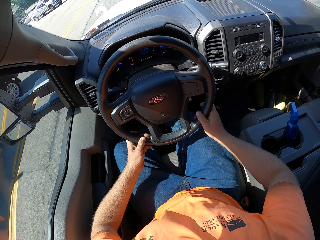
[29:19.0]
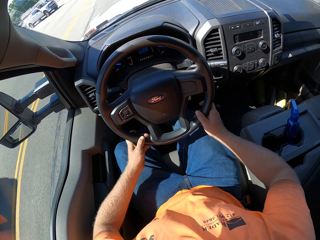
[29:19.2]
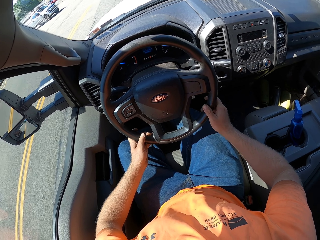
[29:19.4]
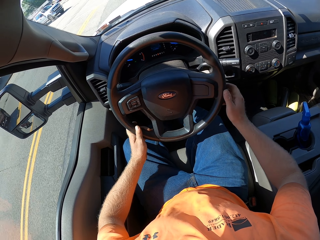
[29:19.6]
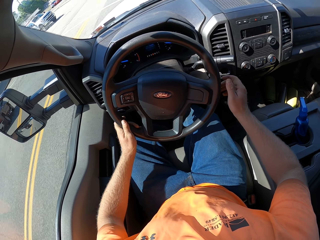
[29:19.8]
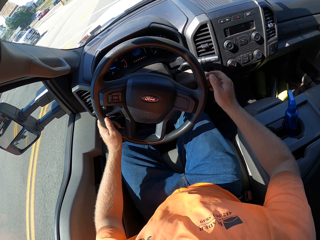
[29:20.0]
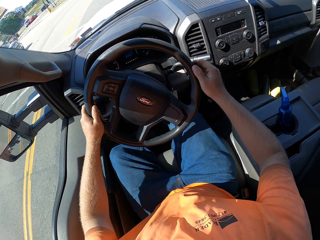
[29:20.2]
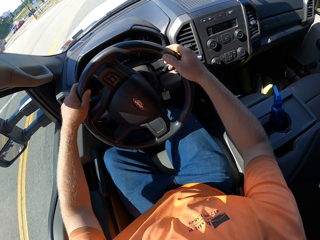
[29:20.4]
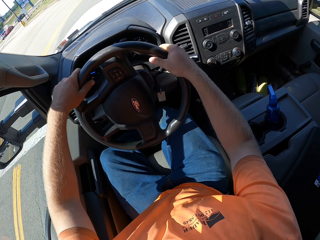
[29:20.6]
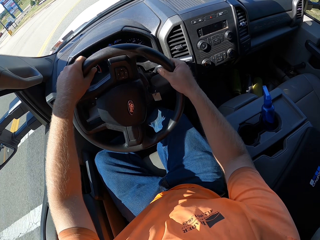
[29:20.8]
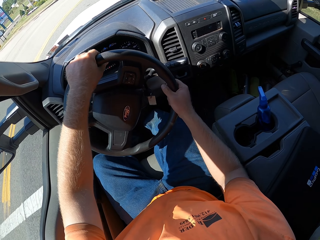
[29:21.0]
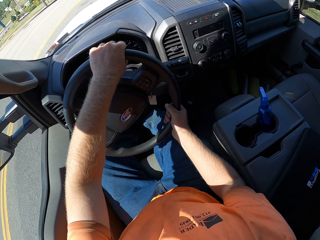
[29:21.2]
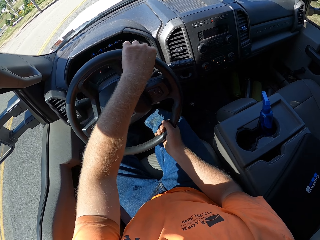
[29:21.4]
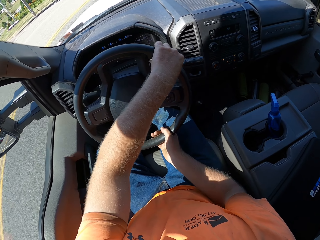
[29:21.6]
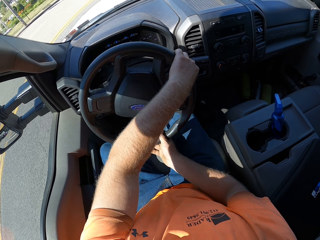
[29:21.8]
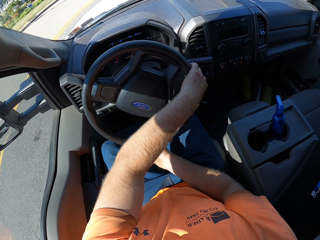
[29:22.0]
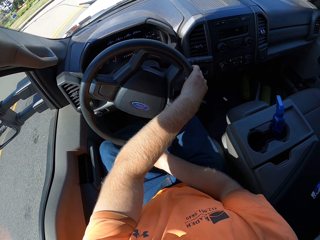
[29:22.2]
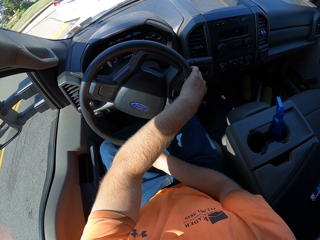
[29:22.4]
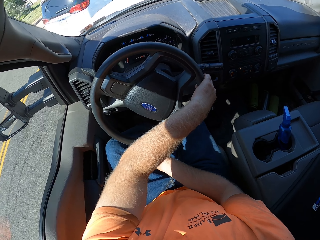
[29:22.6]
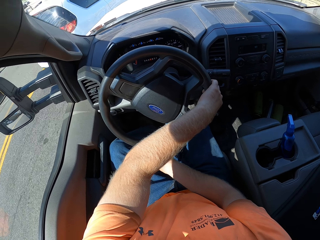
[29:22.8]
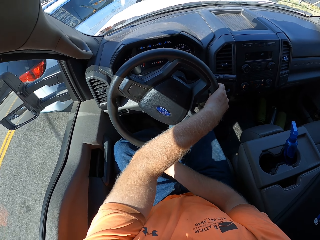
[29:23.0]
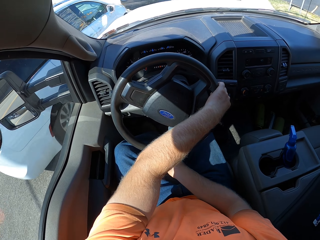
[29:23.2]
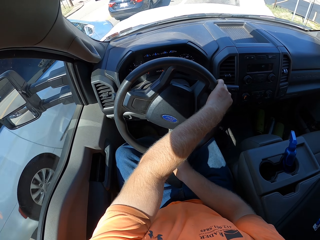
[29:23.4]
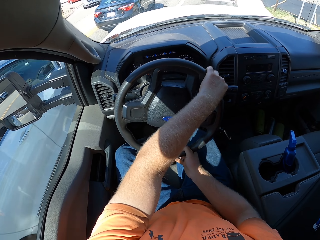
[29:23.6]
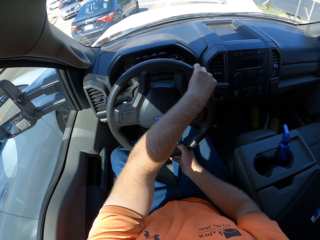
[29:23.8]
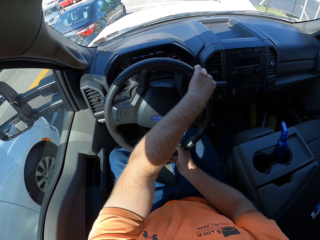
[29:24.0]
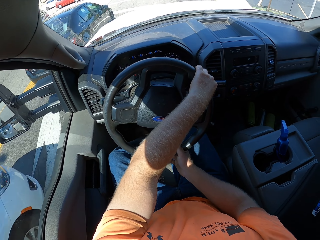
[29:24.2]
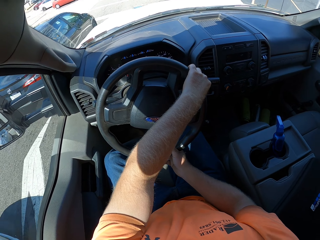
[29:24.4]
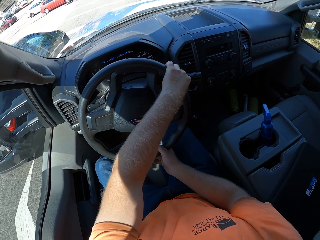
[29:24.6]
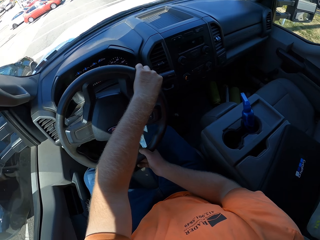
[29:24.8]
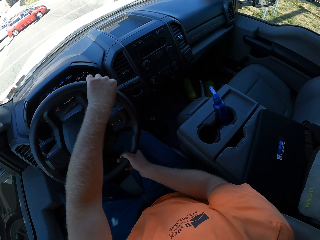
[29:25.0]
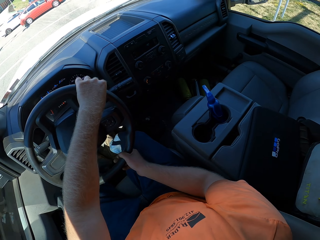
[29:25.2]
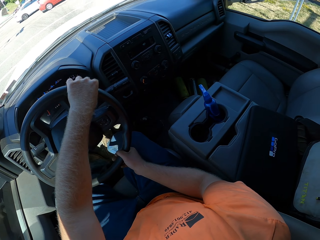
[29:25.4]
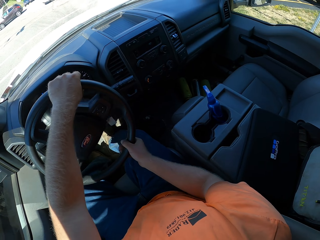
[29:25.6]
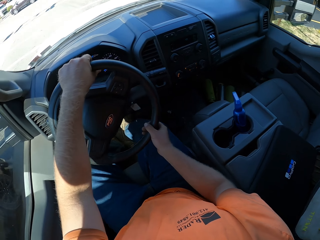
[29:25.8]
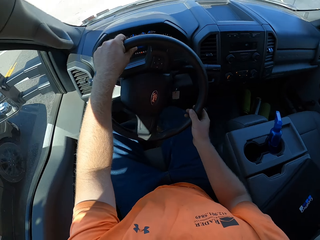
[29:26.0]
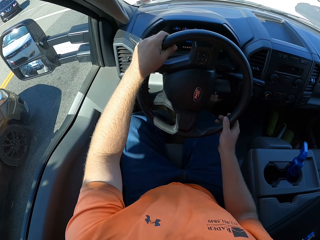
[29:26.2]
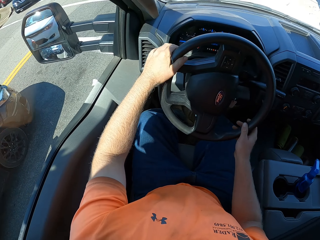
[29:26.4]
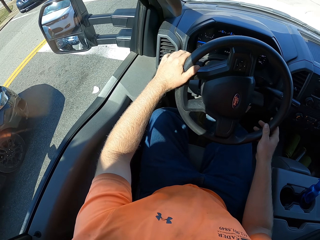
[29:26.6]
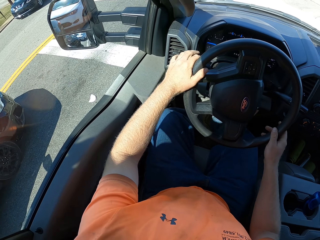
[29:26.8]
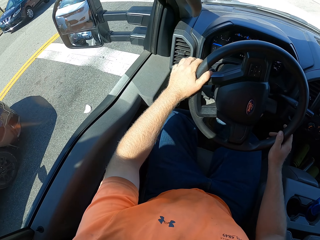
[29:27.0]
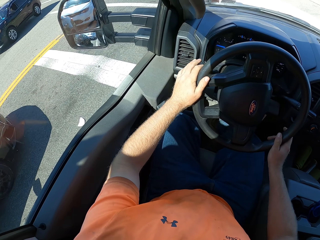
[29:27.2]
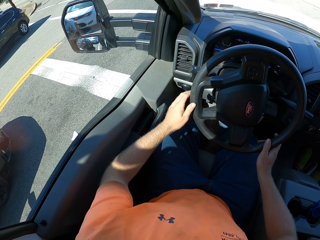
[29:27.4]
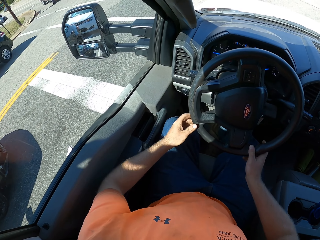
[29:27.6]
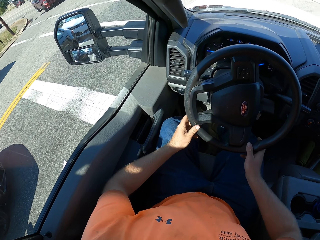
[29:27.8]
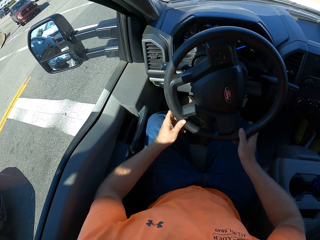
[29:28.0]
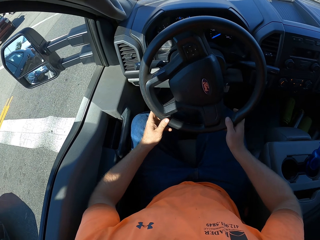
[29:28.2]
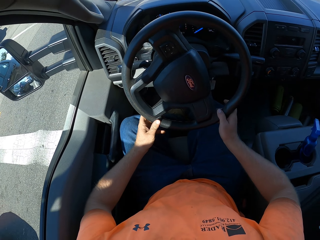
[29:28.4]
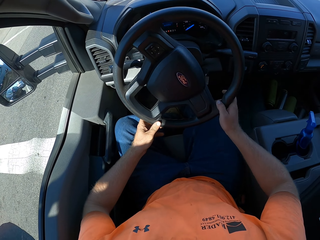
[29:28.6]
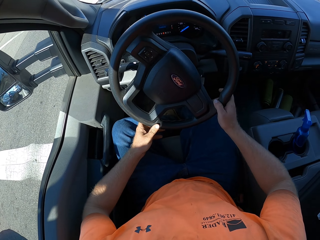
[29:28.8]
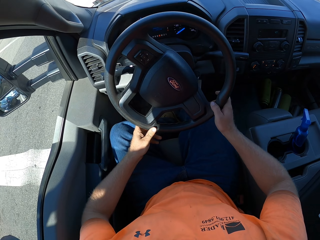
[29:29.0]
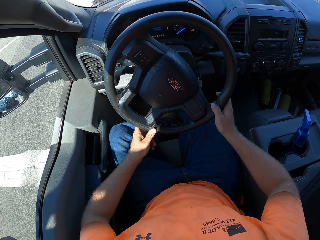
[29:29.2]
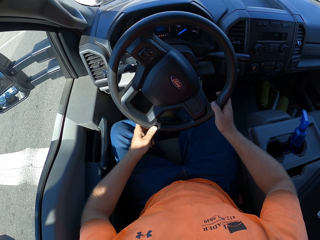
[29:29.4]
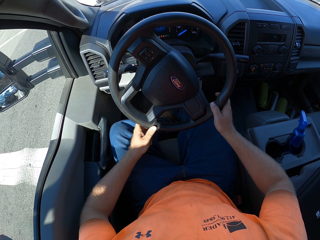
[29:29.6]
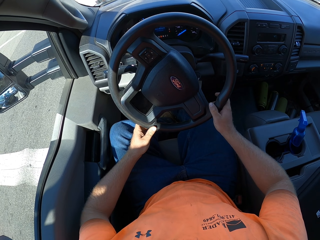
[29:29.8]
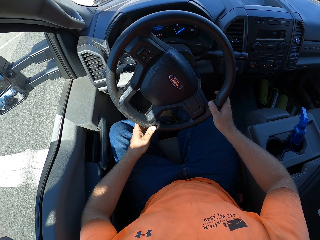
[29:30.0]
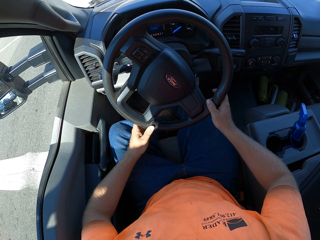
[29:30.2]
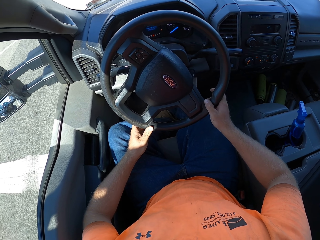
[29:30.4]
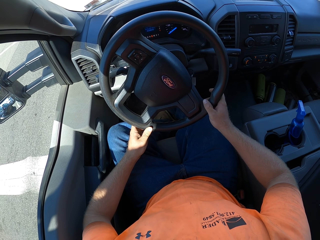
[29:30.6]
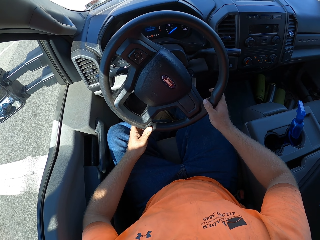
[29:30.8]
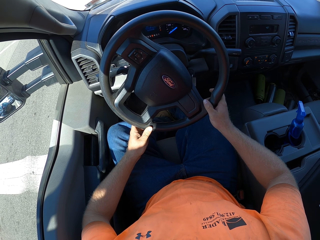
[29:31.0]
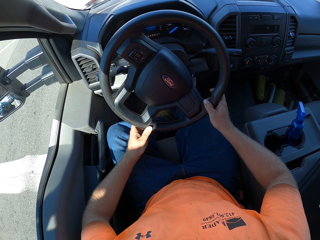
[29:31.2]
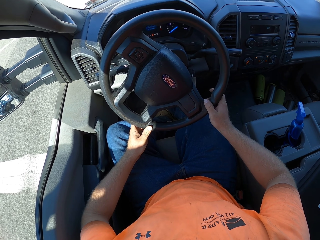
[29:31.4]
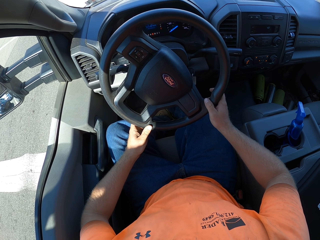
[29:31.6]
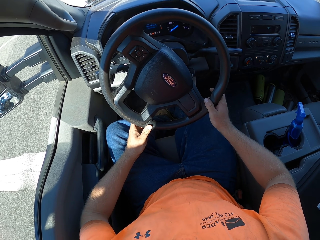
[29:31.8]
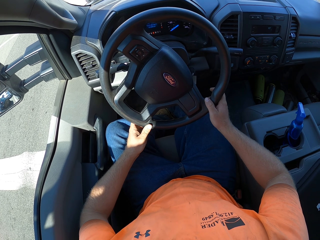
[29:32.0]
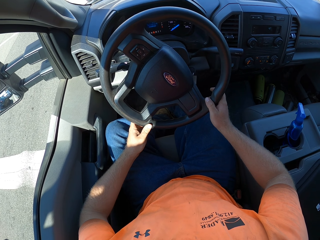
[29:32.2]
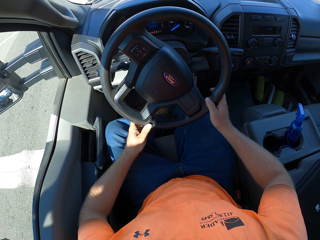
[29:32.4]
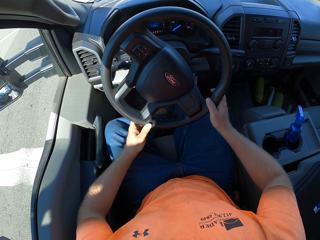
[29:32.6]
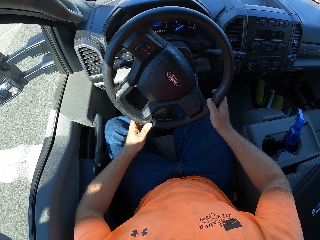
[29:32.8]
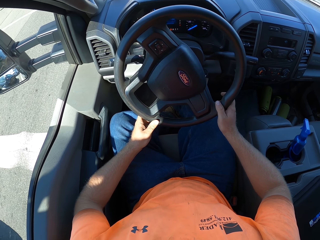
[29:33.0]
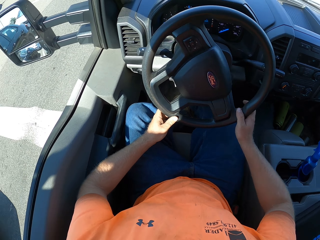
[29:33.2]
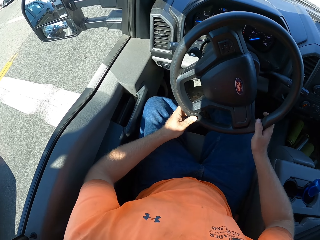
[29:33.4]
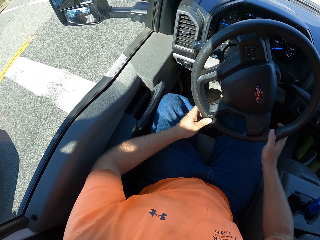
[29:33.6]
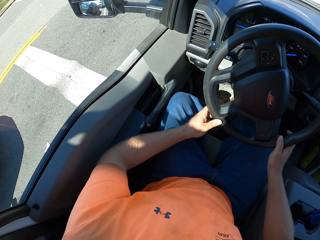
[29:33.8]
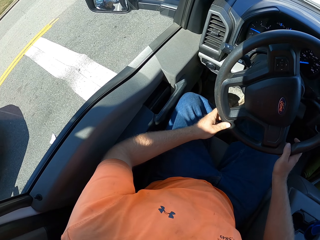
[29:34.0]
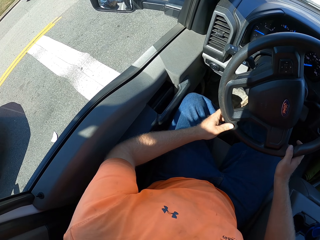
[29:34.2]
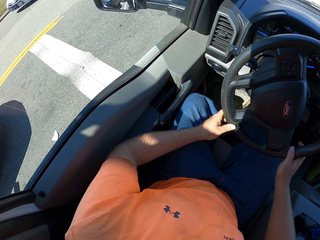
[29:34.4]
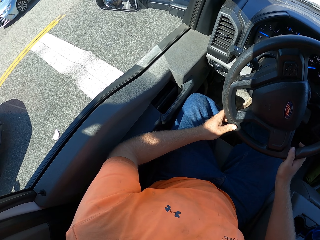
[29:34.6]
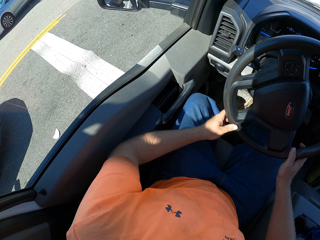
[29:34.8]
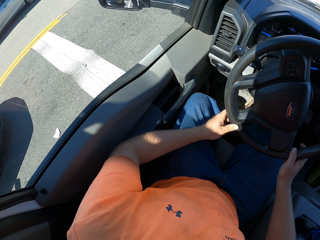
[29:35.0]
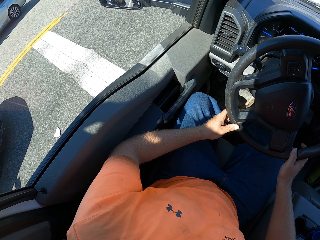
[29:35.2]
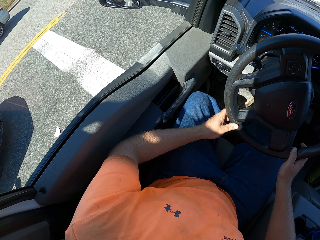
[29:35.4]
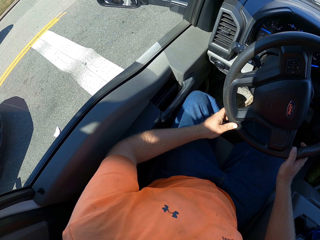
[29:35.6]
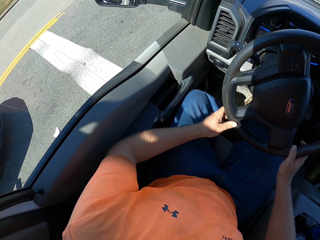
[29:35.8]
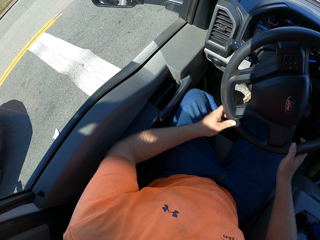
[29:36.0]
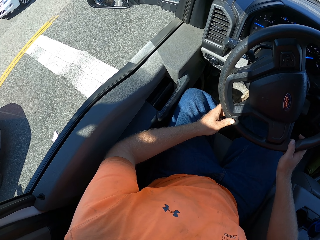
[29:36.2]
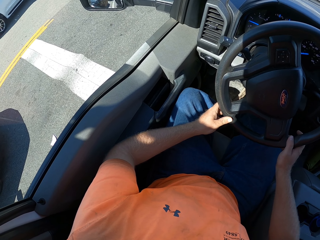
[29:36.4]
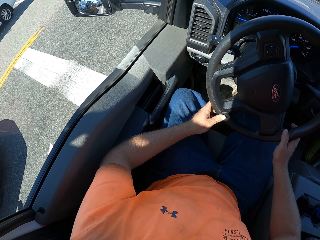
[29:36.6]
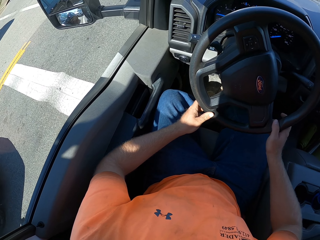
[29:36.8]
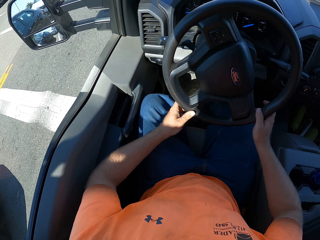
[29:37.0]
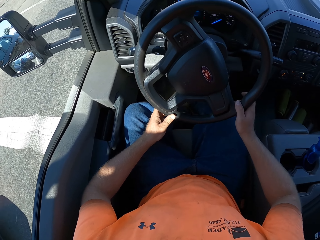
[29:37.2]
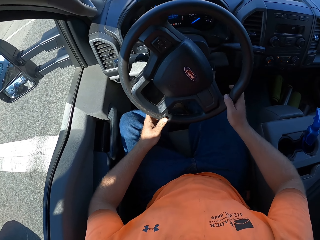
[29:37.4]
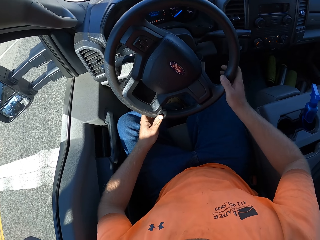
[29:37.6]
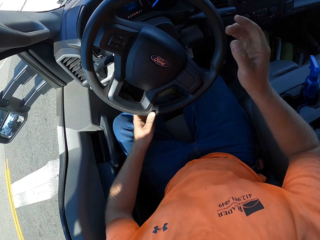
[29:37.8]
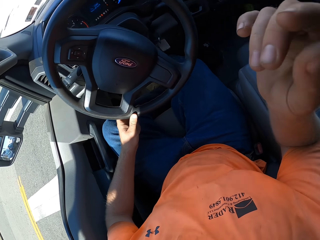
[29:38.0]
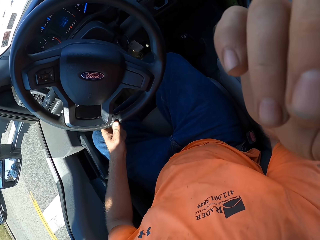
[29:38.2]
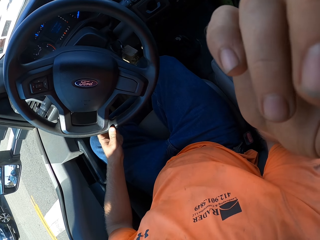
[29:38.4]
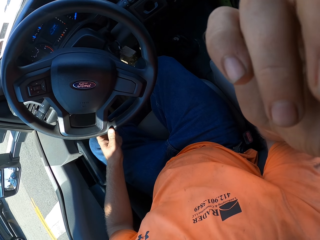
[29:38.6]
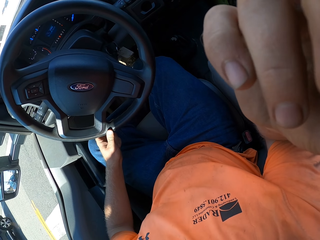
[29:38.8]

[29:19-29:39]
The camera wearer turns the car steering wheel with both hands. He takes a right turn. He touches the car trafficator with his left hand. He stops driving. He looks to his left. He touches his face with his right hand.
